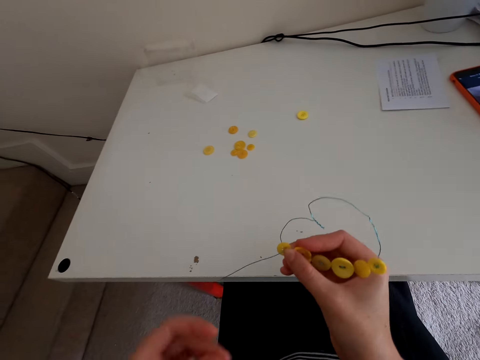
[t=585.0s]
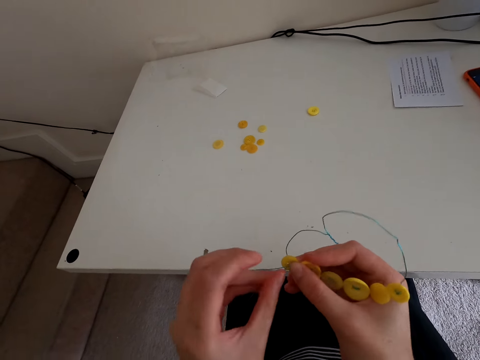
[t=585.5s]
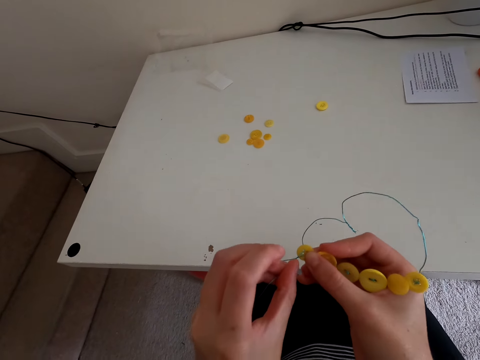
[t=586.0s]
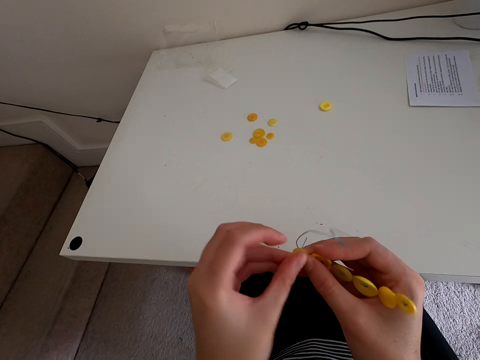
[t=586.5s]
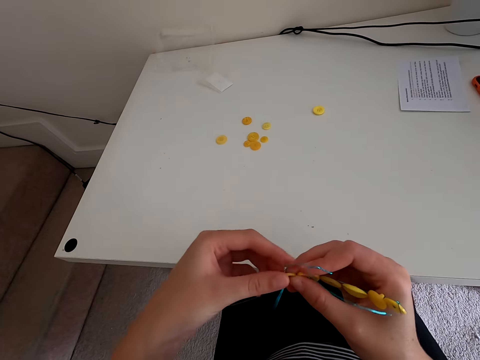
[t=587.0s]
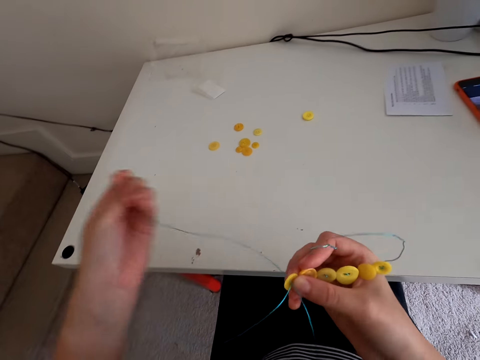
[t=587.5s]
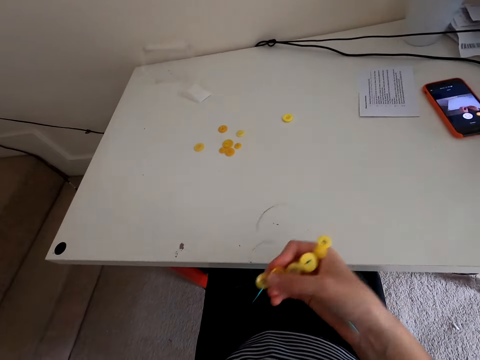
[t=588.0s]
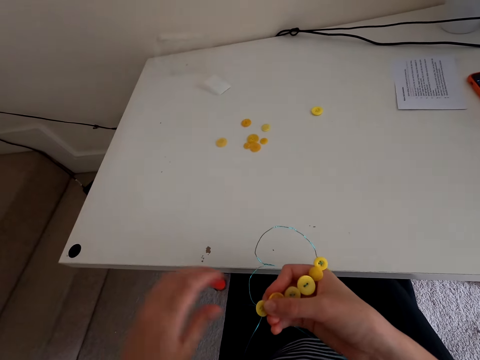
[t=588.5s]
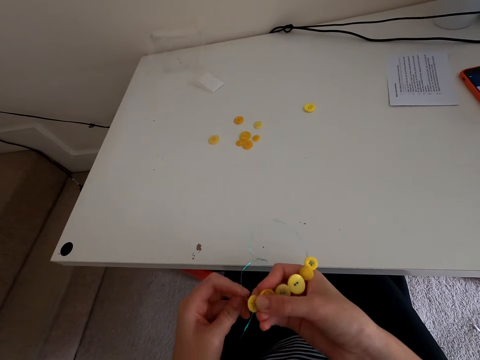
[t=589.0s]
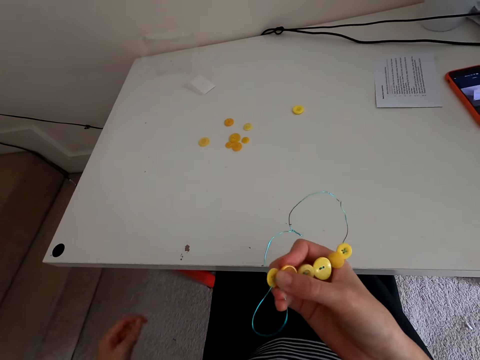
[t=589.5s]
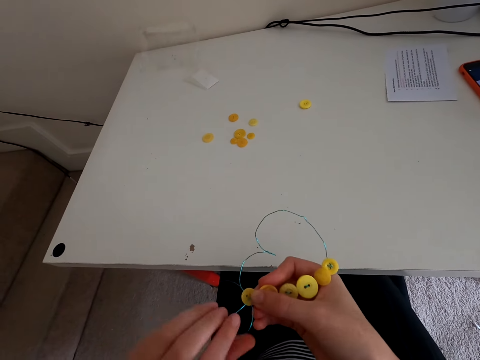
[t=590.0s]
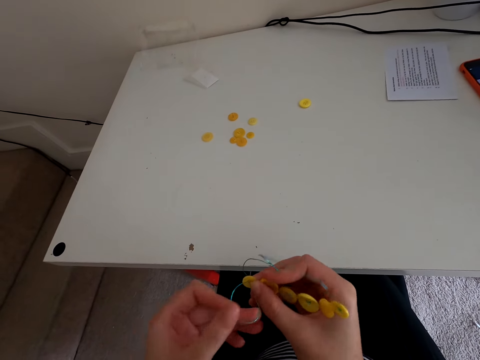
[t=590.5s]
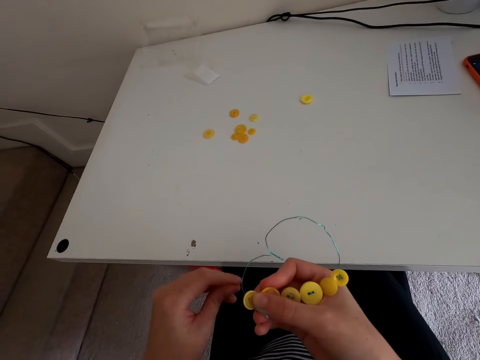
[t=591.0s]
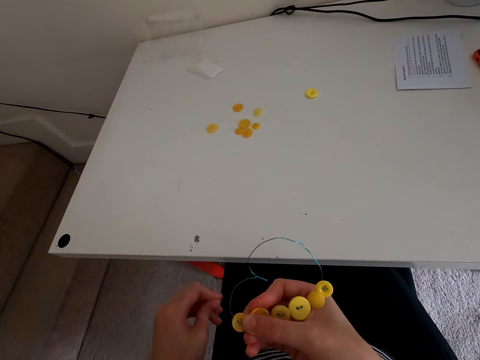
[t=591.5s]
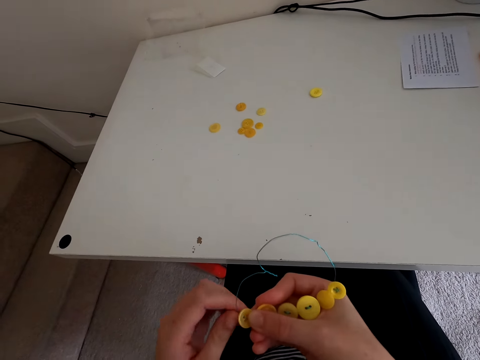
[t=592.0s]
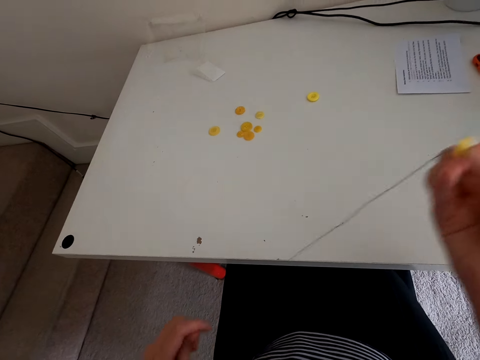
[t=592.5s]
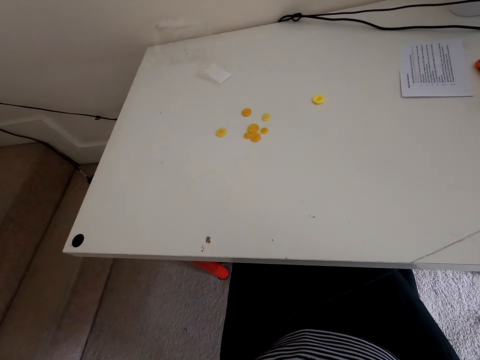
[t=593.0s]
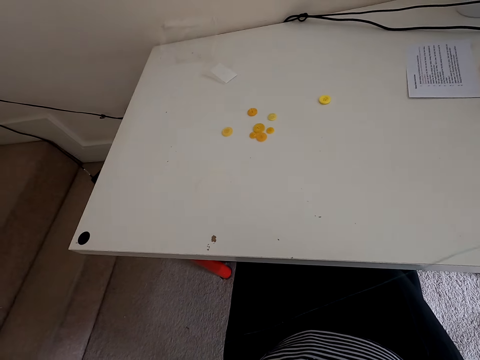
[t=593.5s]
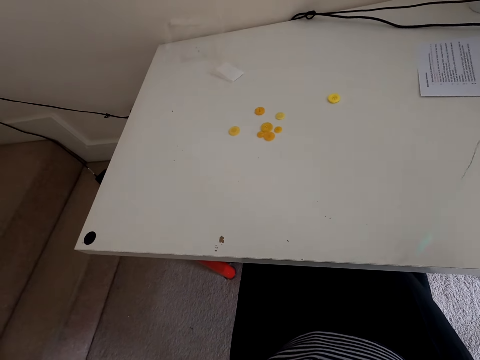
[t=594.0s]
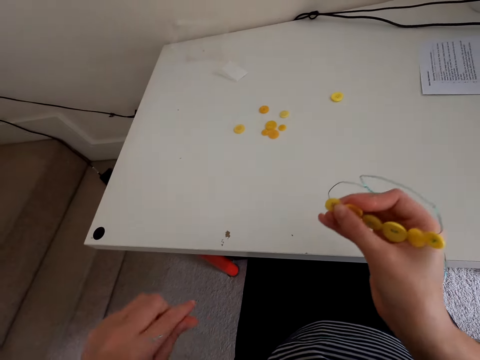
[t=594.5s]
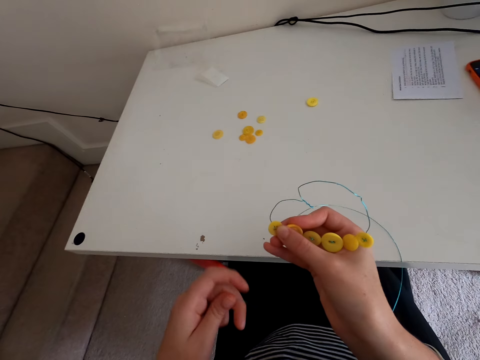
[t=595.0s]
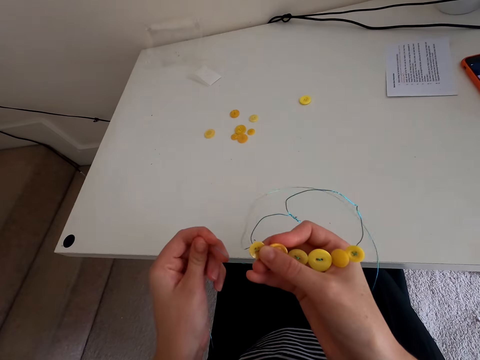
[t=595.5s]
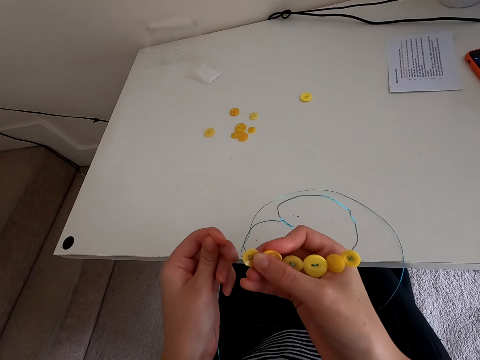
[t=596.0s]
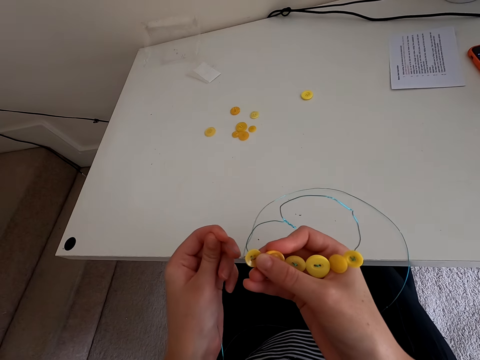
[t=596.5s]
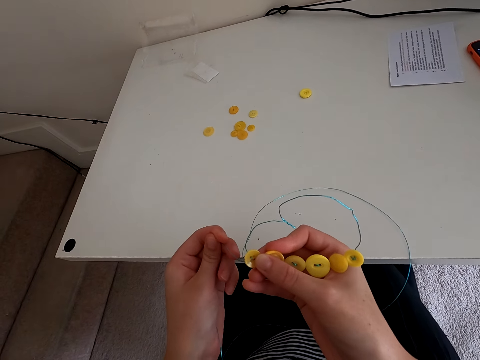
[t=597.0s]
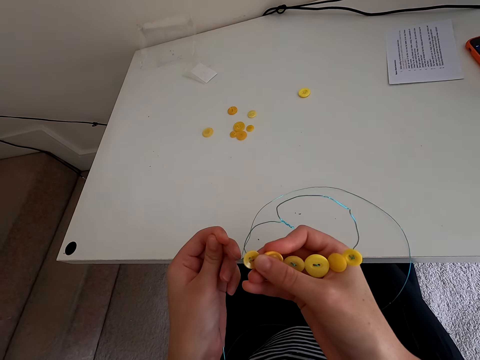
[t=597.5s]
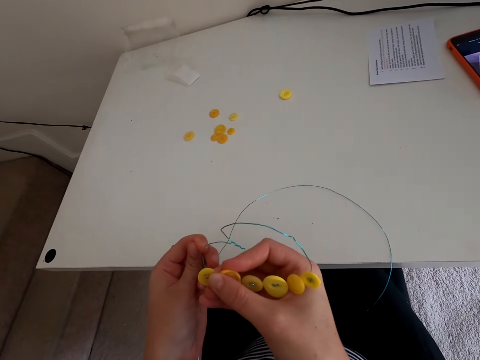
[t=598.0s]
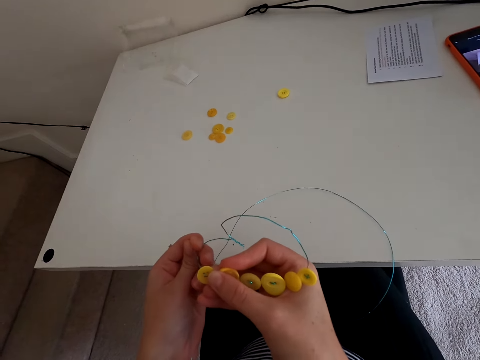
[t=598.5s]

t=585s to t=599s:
The camera wearer straightens the thread.

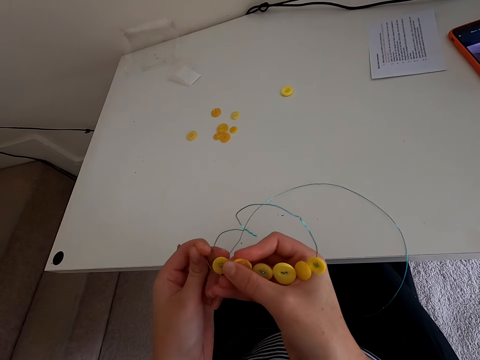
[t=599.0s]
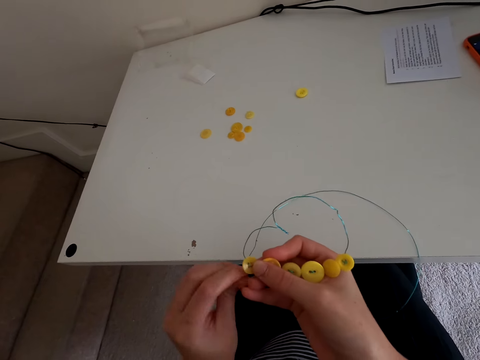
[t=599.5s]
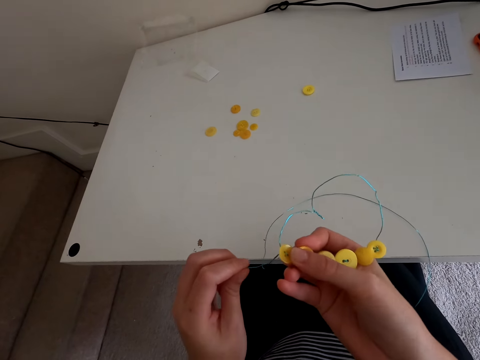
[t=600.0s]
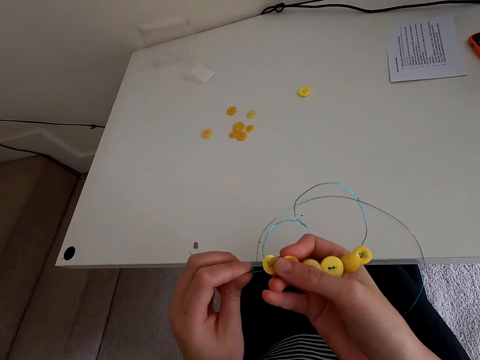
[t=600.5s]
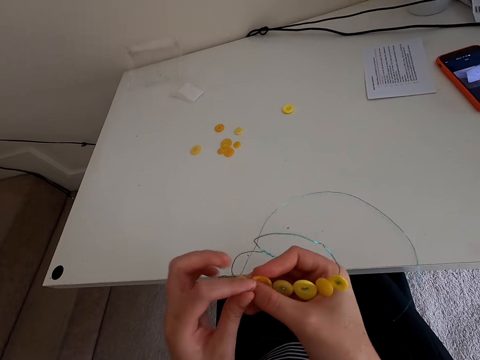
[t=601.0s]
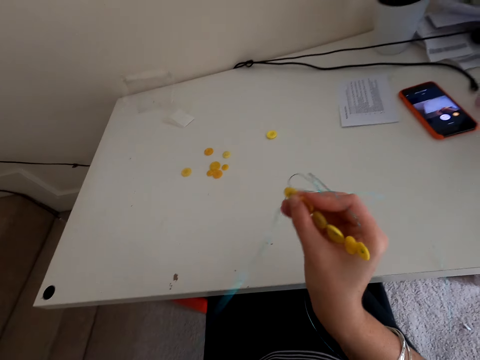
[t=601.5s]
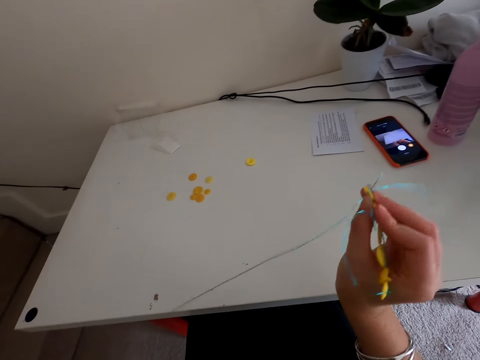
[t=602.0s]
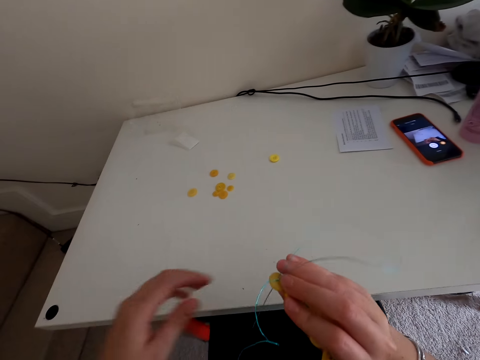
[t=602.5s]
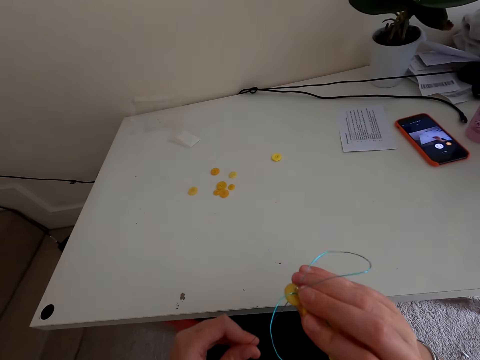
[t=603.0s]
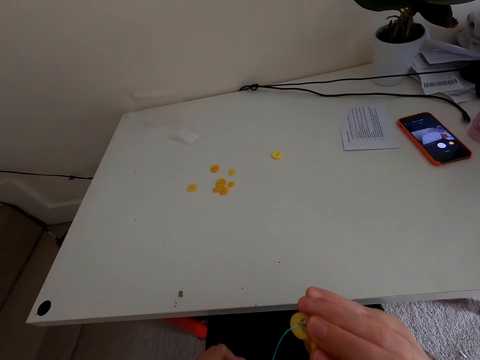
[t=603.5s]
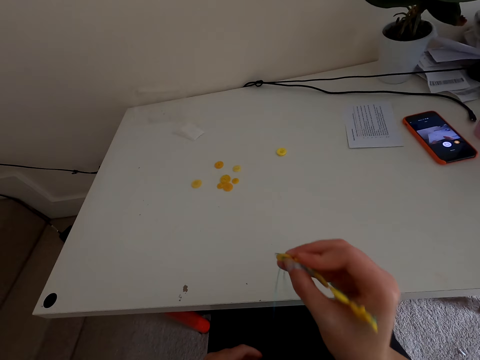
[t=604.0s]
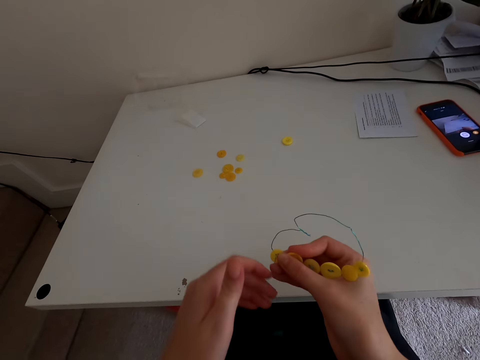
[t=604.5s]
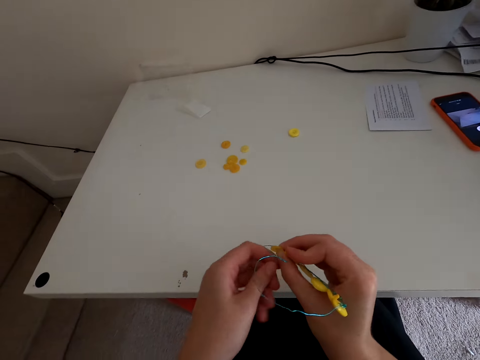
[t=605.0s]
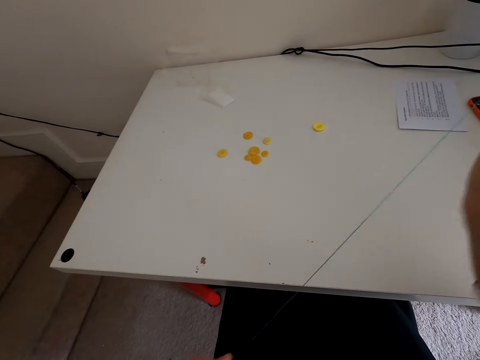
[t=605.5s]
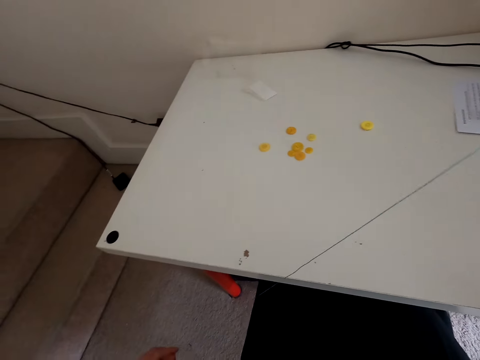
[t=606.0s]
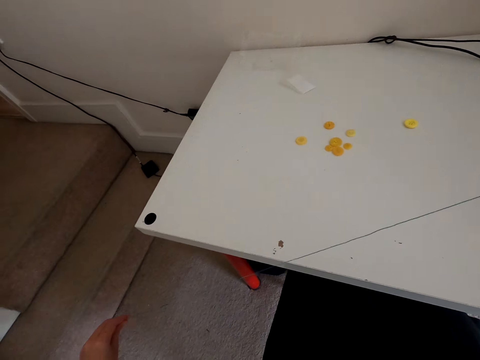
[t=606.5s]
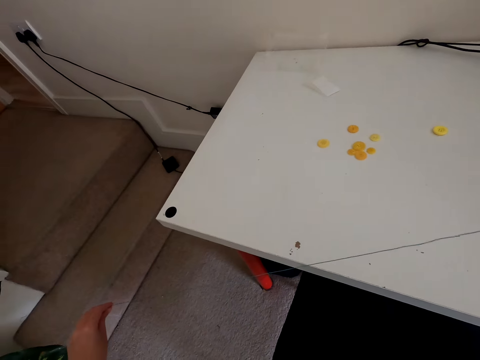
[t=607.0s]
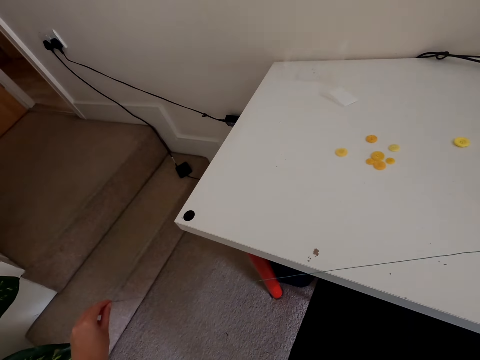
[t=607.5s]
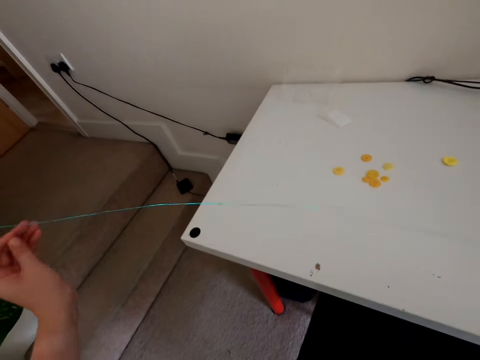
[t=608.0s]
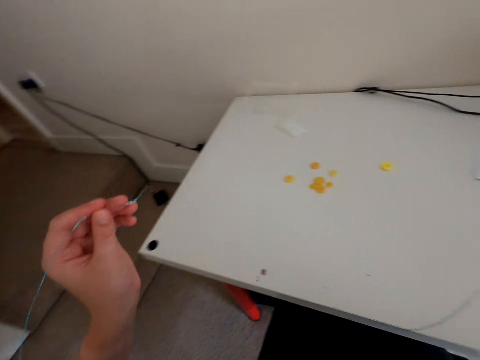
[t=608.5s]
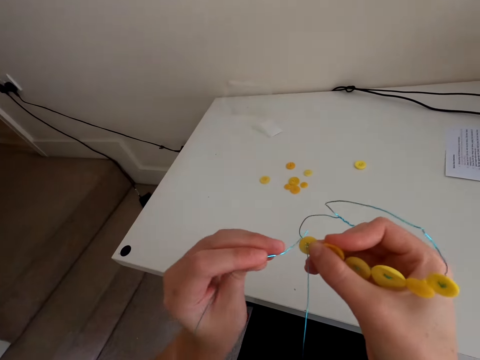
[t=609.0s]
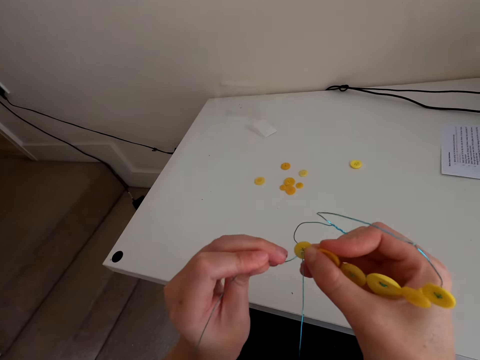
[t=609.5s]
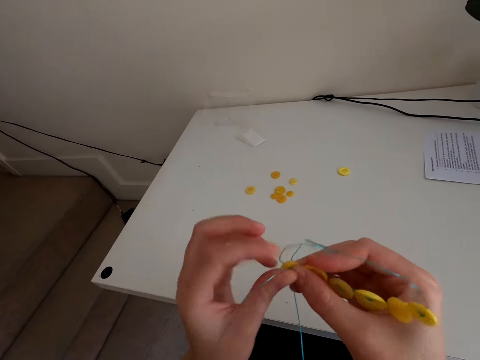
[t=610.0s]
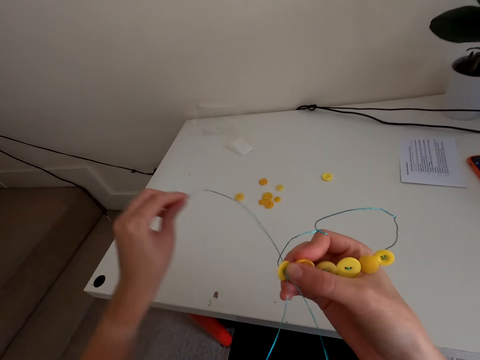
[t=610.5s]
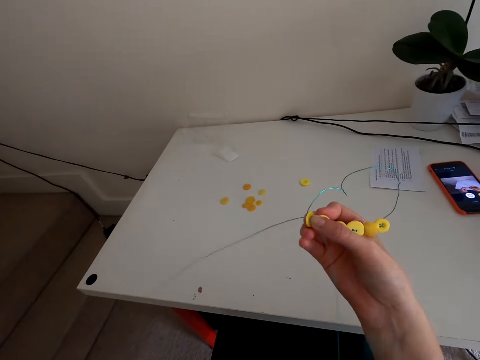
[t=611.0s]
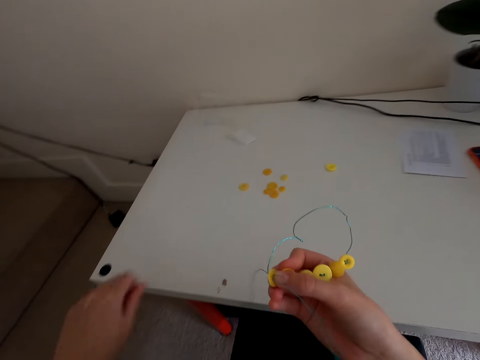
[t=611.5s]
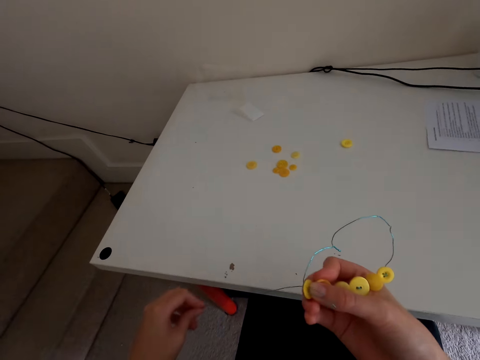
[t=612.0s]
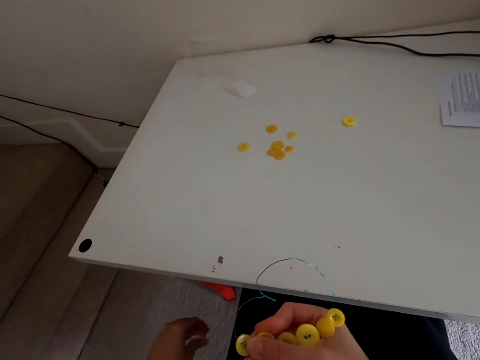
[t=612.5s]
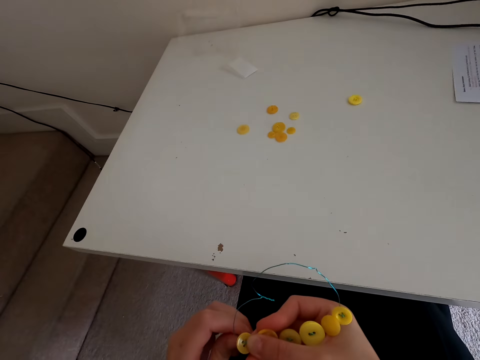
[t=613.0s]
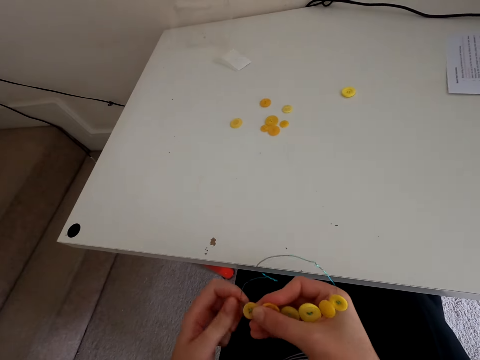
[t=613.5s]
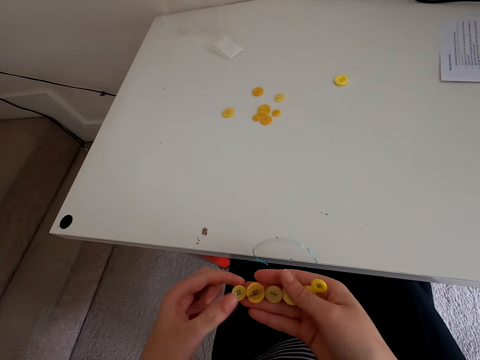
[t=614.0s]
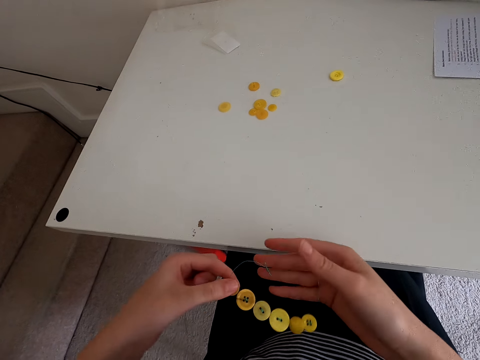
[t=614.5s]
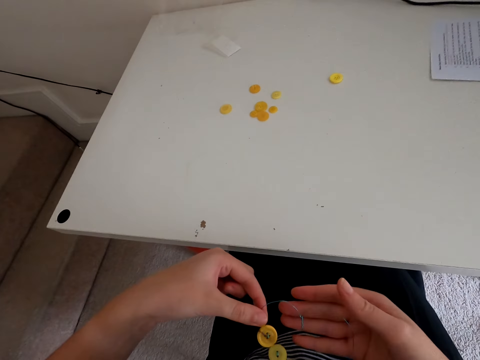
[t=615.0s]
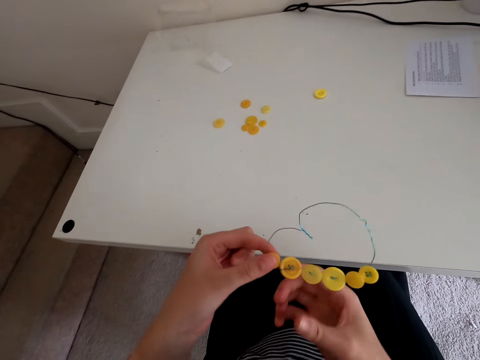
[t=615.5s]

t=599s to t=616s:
The camera wearer puts a thread in the button. They straighten the thread. They put the thread in the button.
